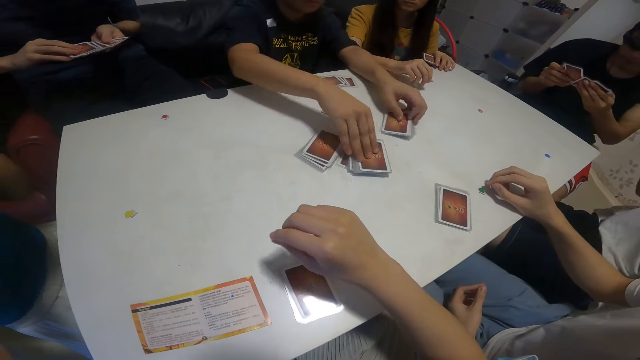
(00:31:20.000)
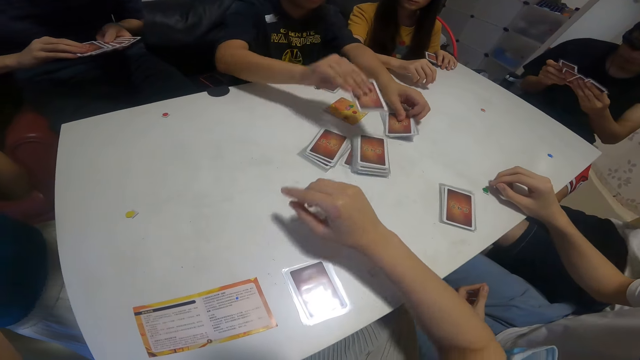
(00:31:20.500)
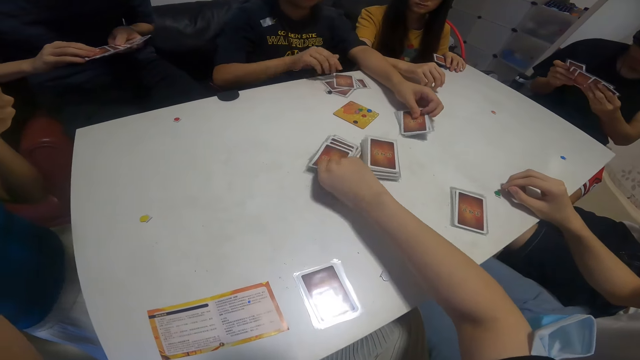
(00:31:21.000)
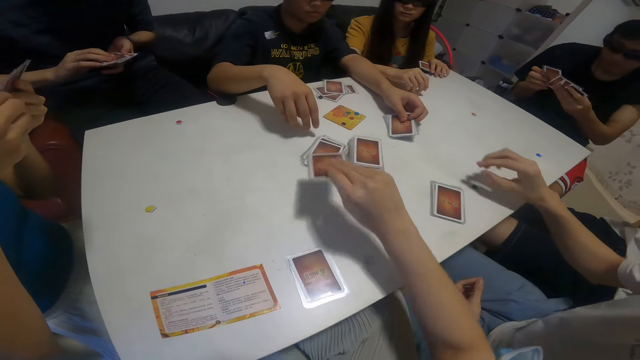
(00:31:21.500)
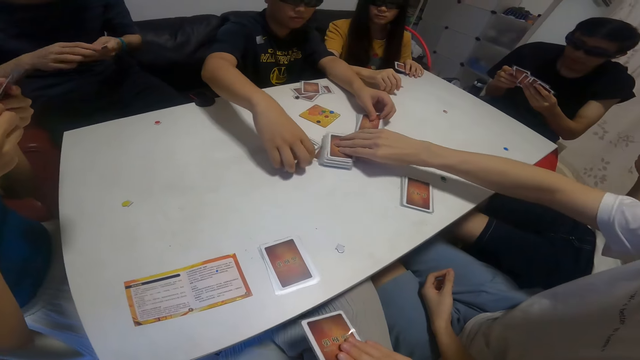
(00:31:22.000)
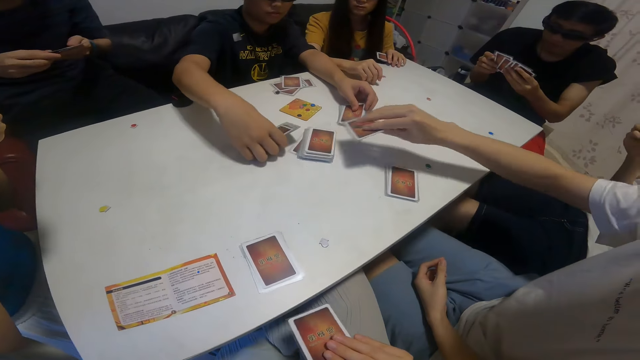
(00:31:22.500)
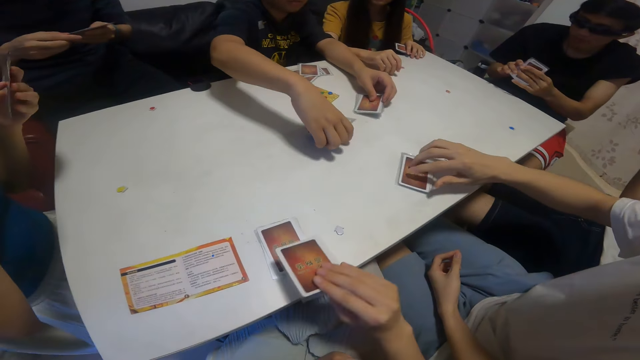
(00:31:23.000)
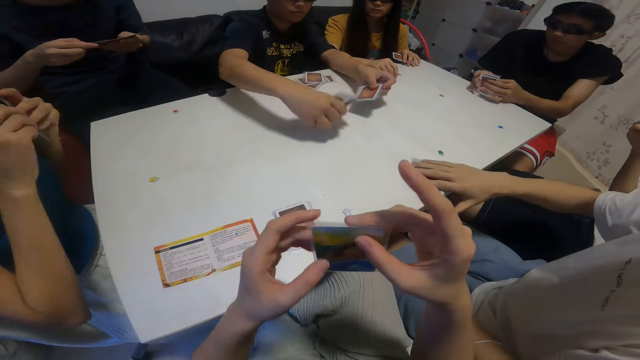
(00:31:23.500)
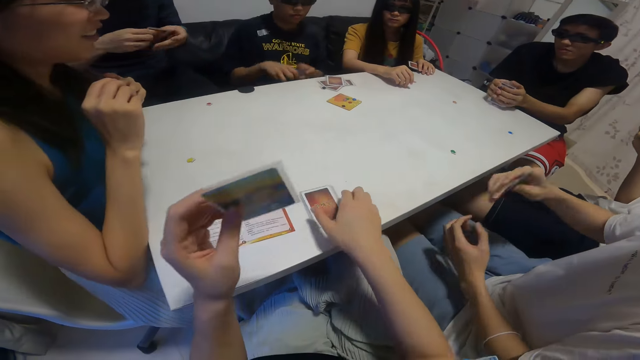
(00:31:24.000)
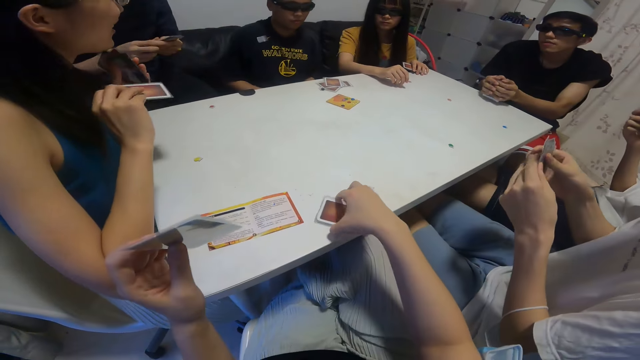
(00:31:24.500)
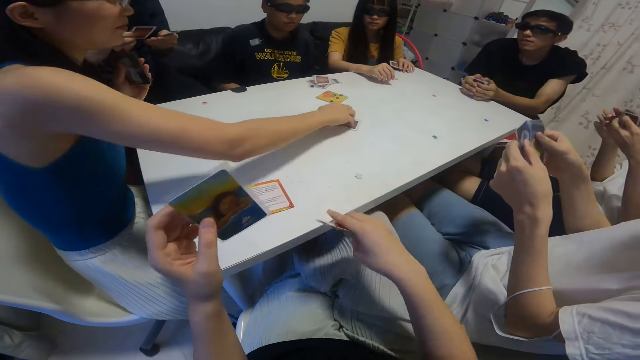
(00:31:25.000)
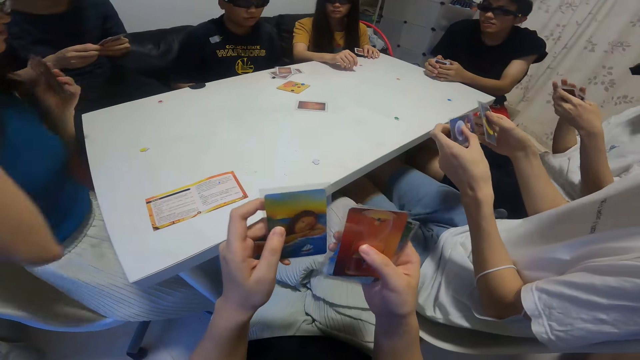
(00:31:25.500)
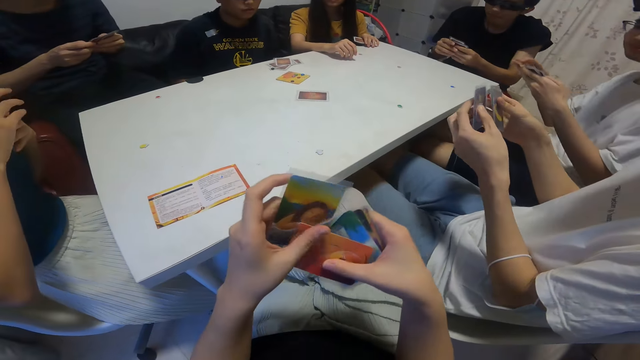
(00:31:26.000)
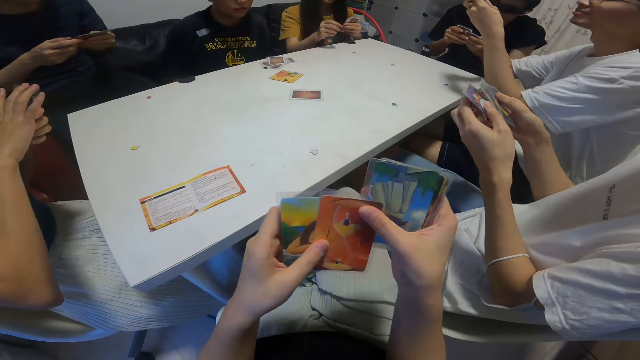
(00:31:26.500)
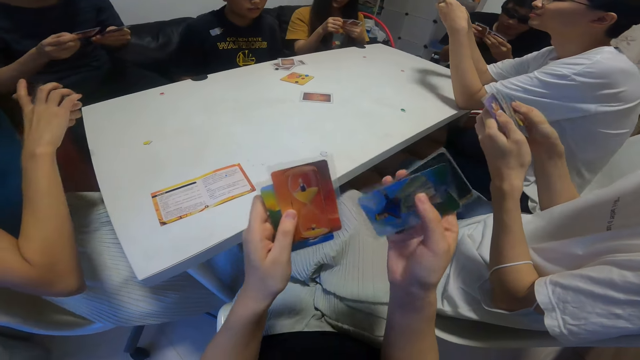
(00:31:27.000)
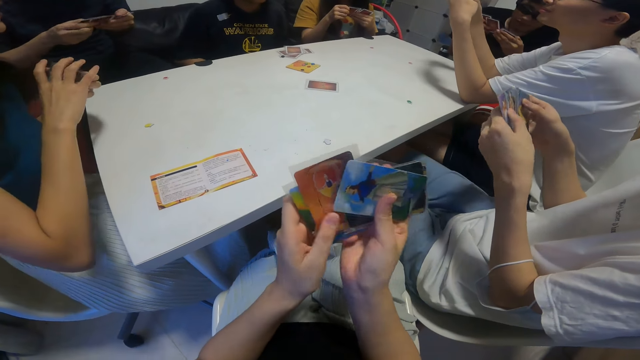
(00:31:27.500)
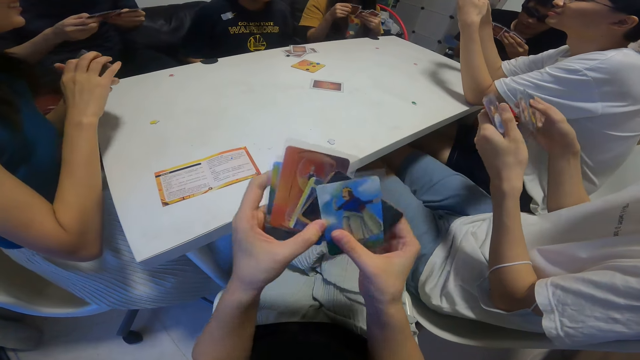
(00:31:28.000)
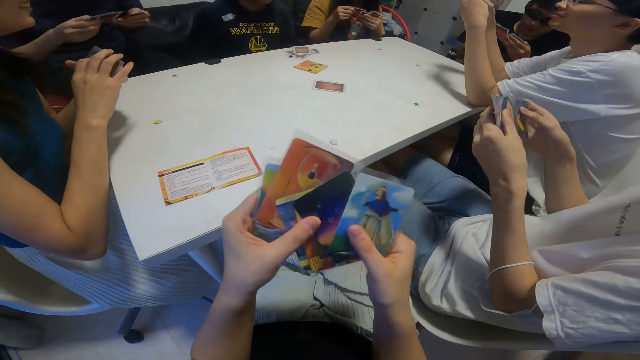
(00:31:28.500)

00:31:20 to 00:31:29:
The boy picks up a card from the deck of cards on the table with his right hand. The camera wearer picks up a card from the deck of cards on the table with her right hand. Another boy picks up a card from the deck of cards on the table with his right hand. The first boy picks up cards from the table with his hands. The other boy picks up cards from the table with his right hand. The camera wearer picks up cards from the table with her right hand. The girl drops a card in her right hand on the table with her right hand.

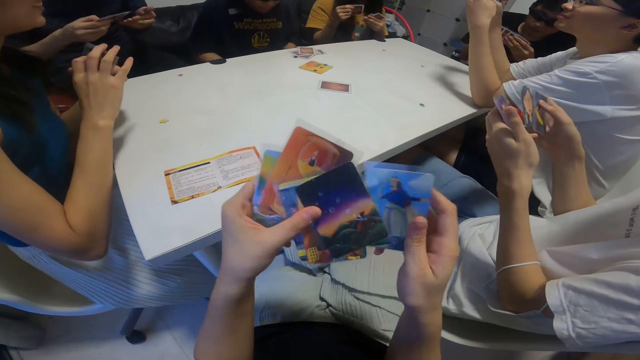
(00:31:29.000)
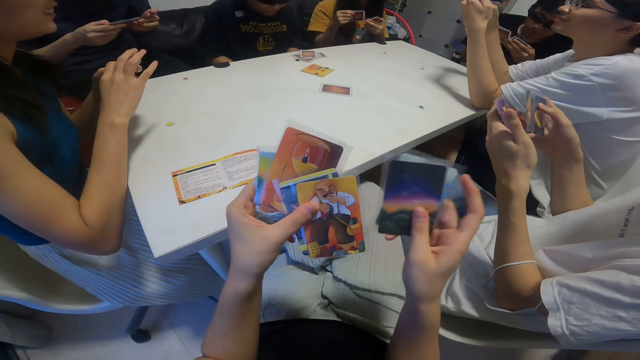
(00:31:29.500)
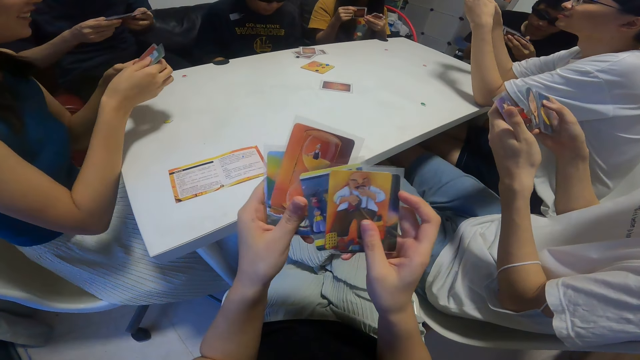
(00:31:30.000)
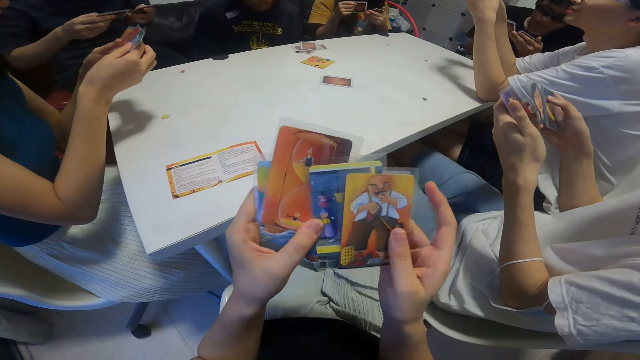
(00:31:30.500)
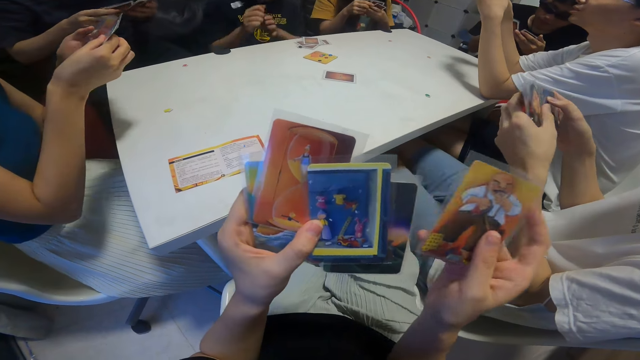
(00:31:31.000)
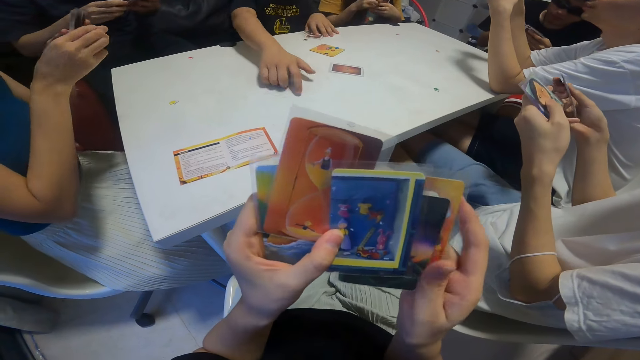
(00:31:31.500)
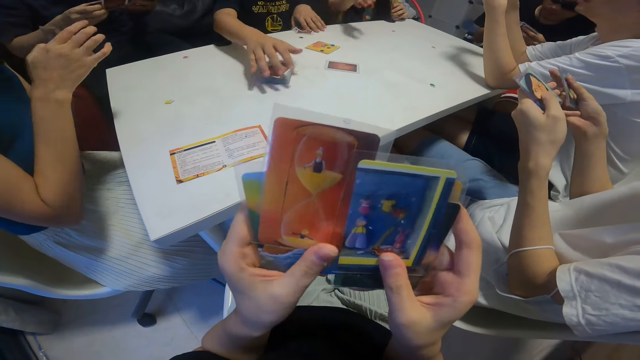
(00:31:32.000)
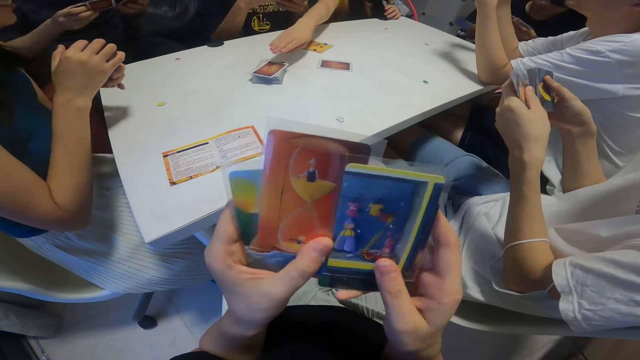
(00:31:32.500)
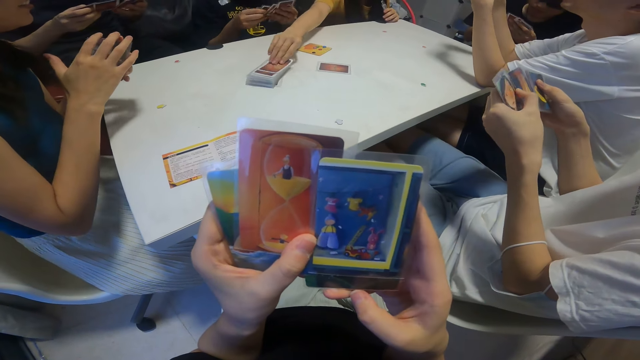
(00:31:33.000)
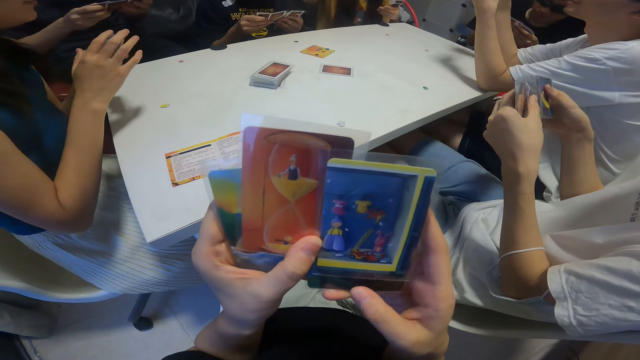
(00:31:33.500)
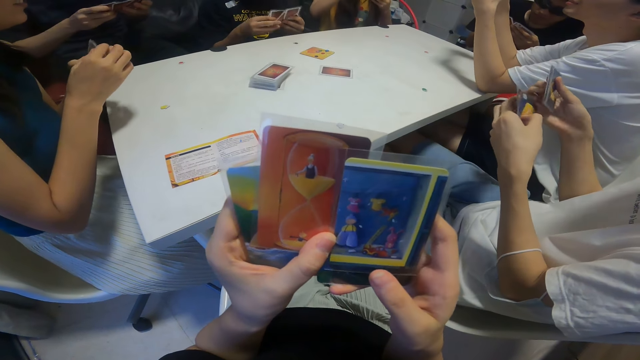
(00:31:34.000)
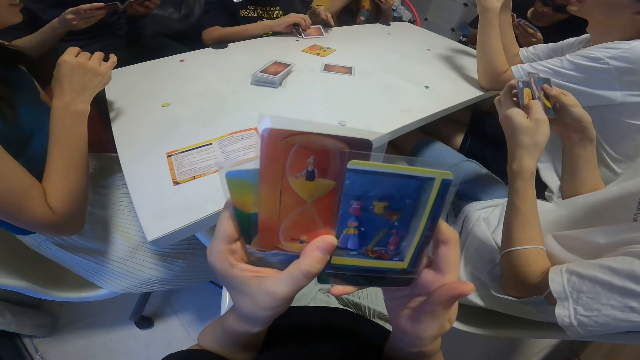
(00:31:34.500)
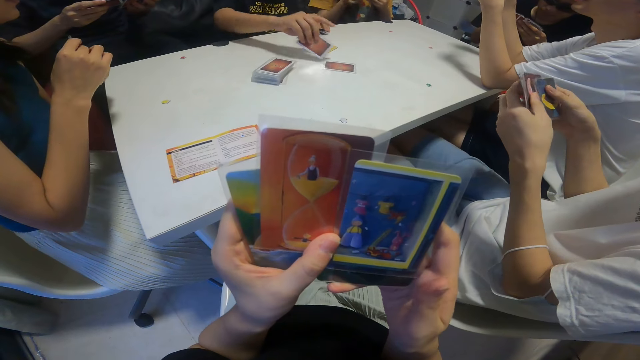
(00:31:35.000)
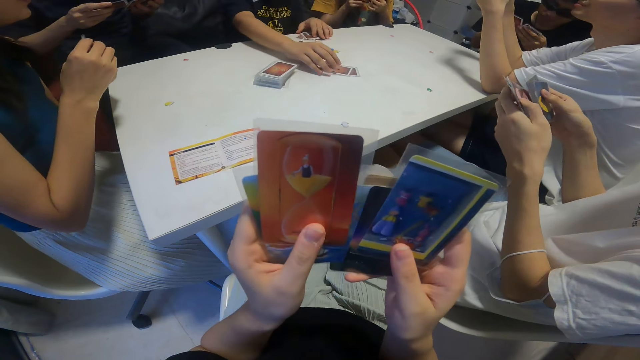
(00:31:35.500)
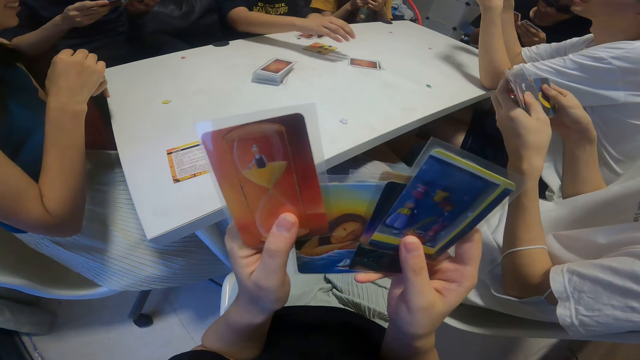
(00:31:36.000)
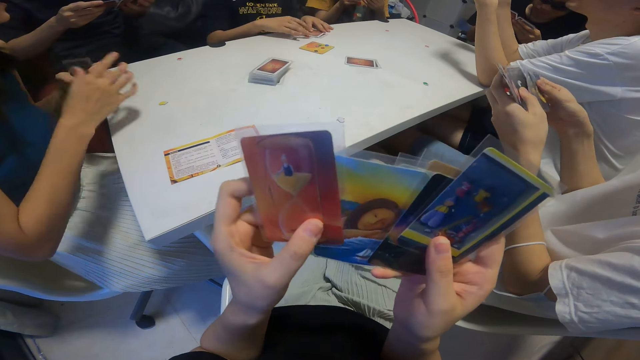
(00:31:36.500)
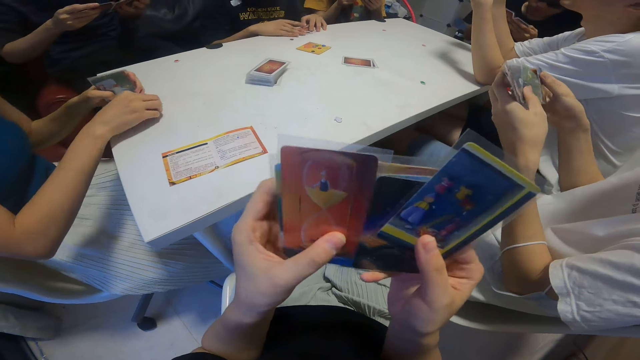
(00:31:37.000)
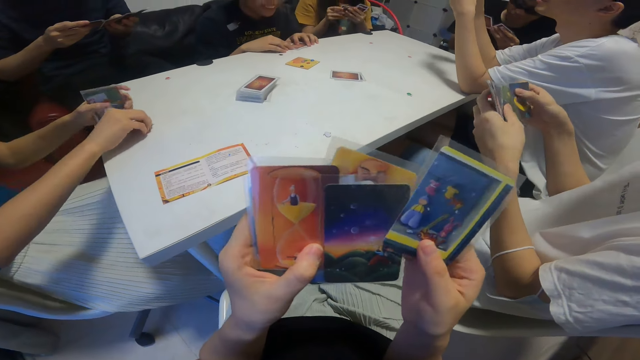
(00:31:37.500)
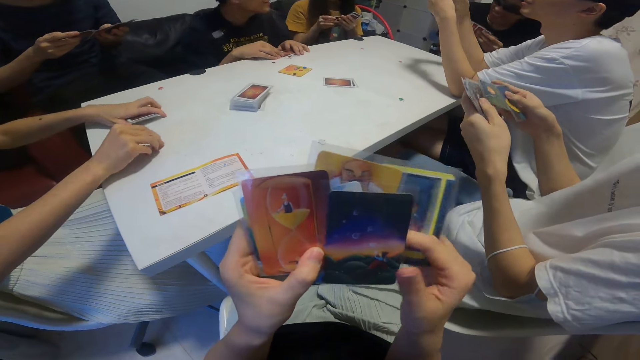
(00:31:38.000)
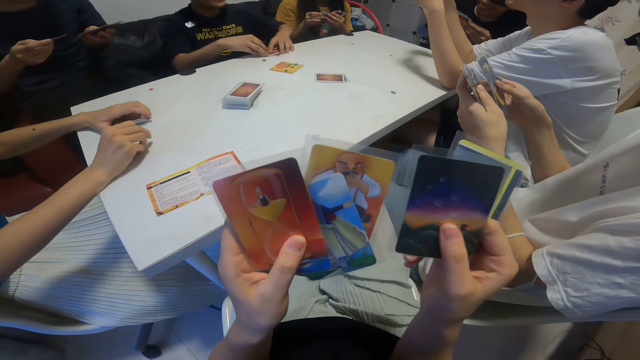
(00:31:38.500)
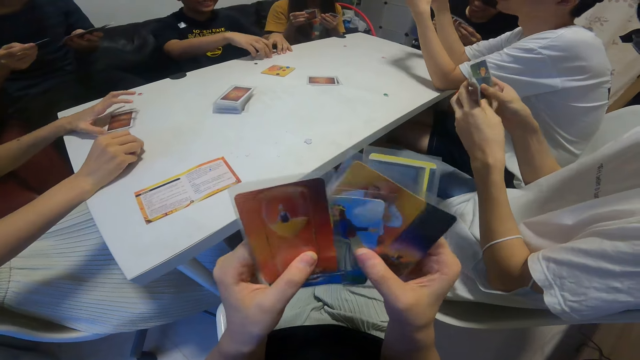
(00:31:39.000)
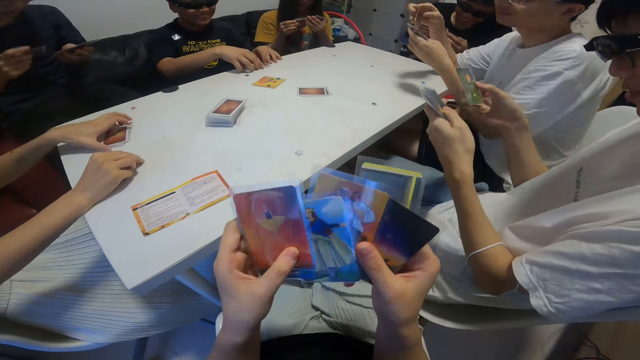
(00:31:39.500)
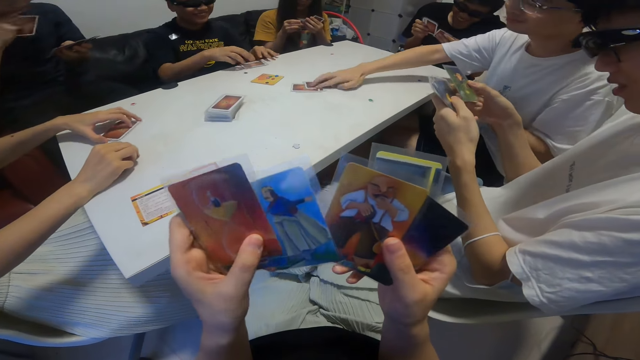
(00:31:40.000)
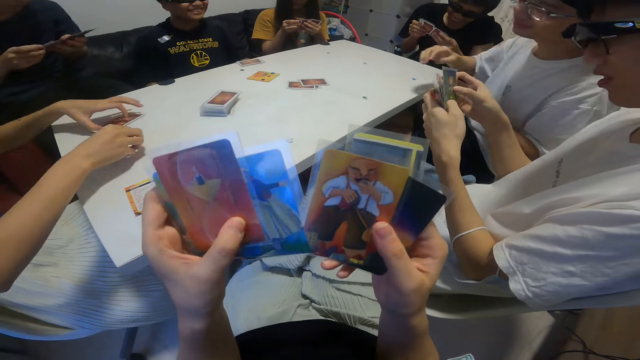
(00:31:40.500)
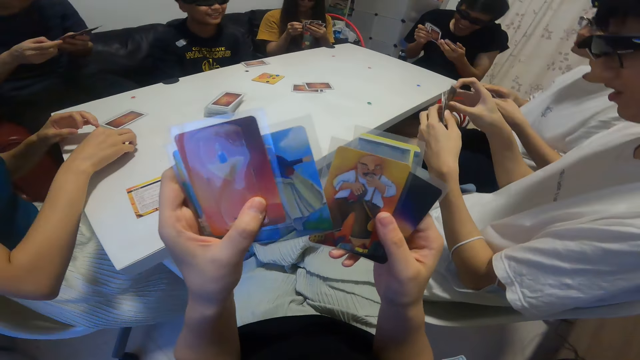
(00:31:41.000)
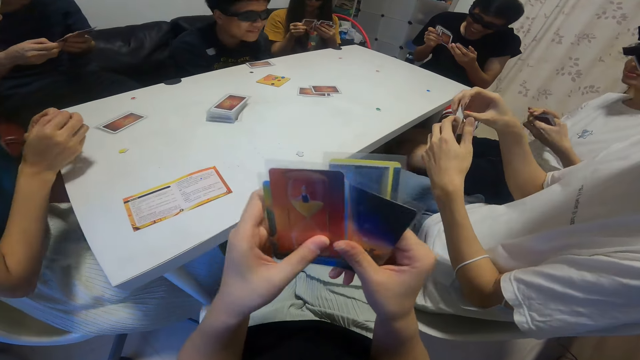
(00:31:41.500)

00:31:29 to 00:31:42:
The camera wearer flips through cards in her left hand with her right hand. The boy places the deck of cards in his right hand on the table. Another boy flips through cards in his left hand with his right hand. A third boy flips through cards in his right hand with his left hand. The girl picks up a card from the deck of cards on the table with her right hand. The first boy drops cards in his right hand on the table and drops a card in his right hand on the table. A fourth boy drops a card in his right hand on the table.
